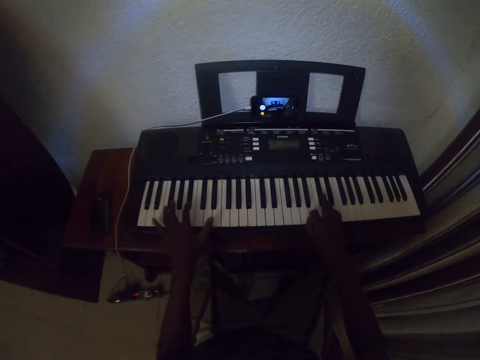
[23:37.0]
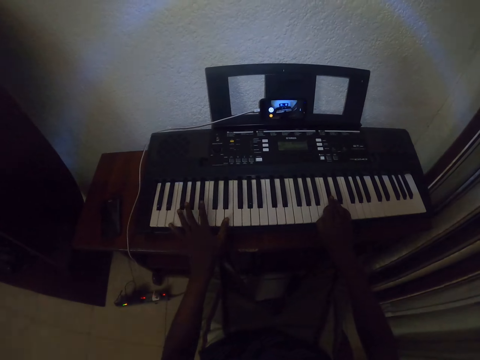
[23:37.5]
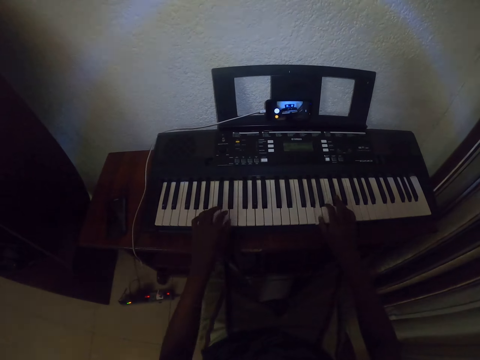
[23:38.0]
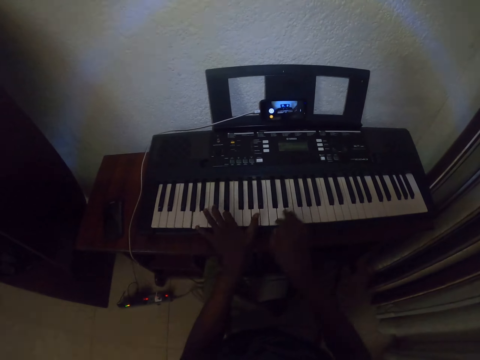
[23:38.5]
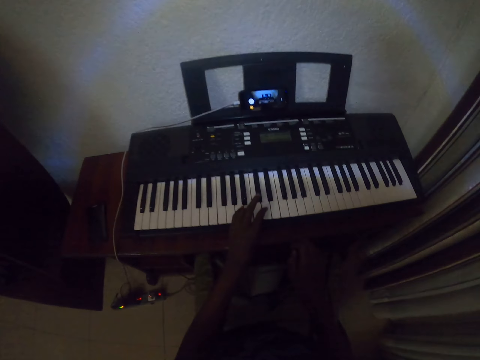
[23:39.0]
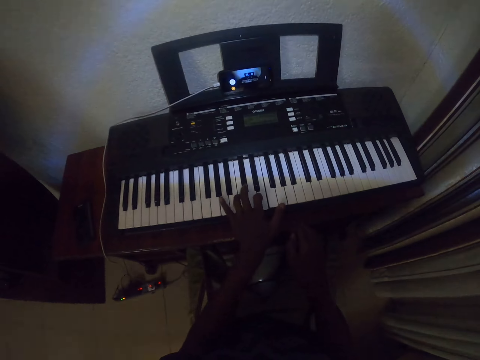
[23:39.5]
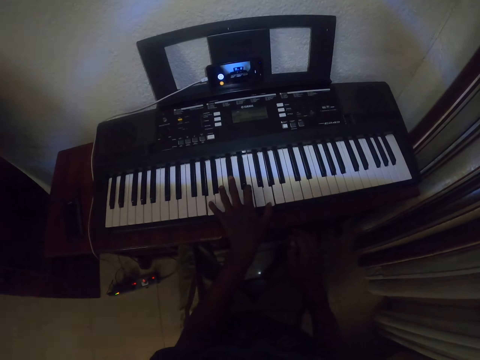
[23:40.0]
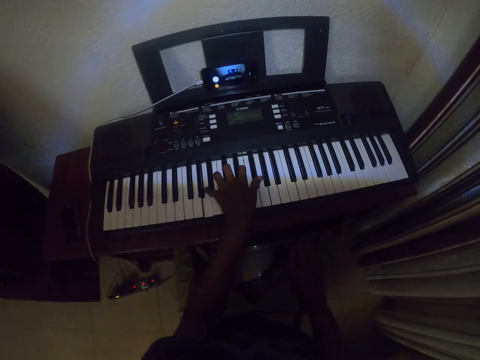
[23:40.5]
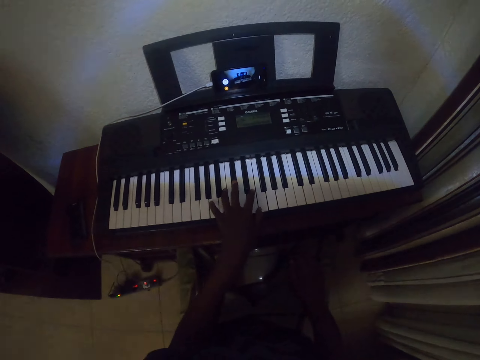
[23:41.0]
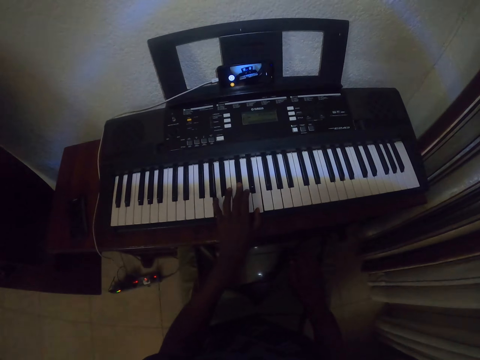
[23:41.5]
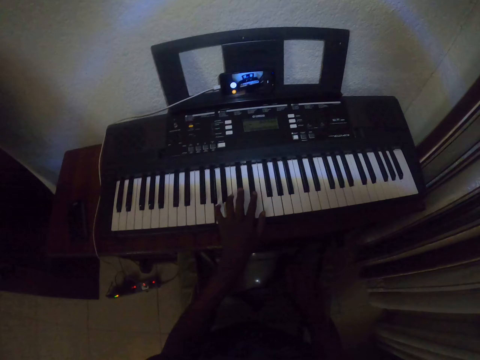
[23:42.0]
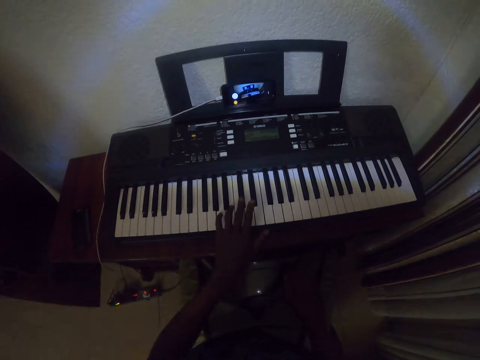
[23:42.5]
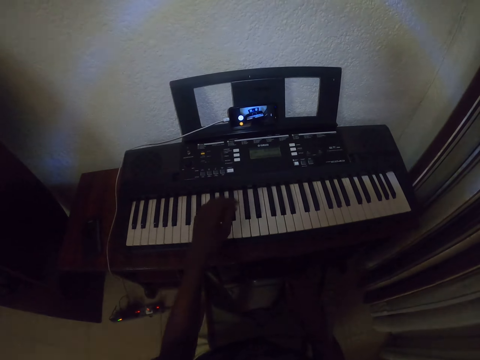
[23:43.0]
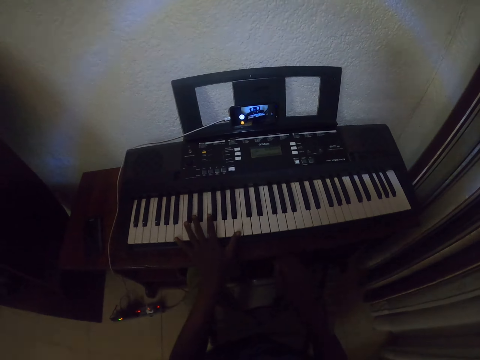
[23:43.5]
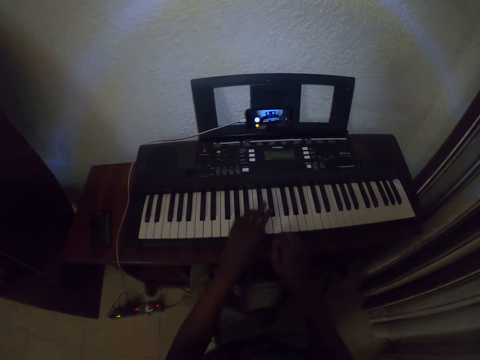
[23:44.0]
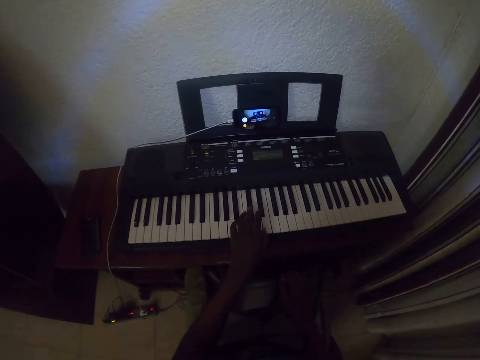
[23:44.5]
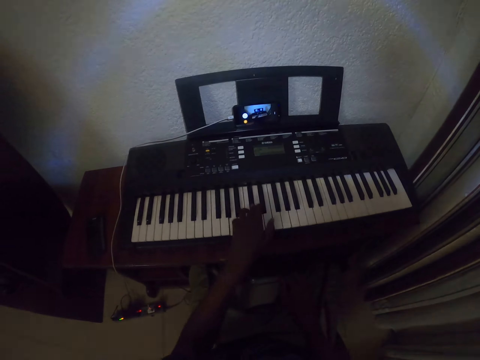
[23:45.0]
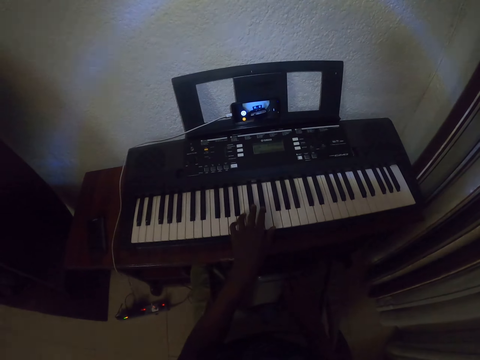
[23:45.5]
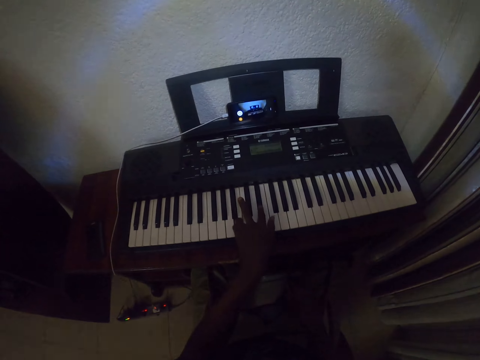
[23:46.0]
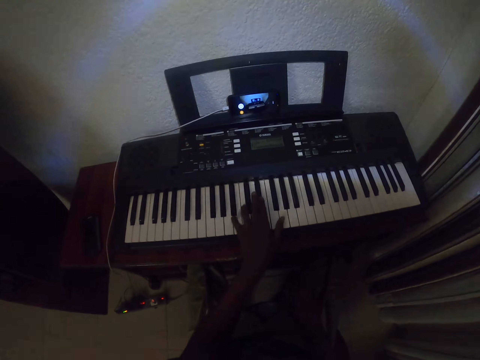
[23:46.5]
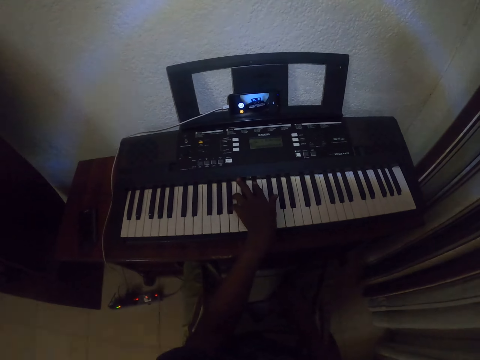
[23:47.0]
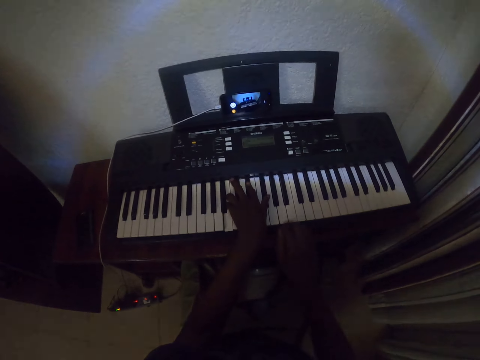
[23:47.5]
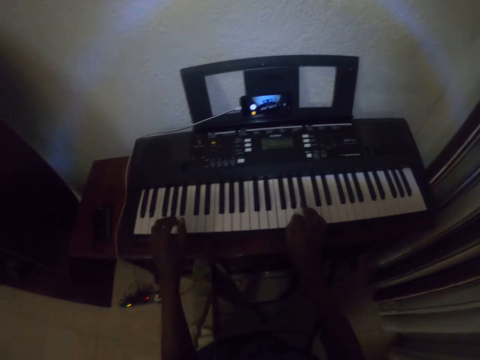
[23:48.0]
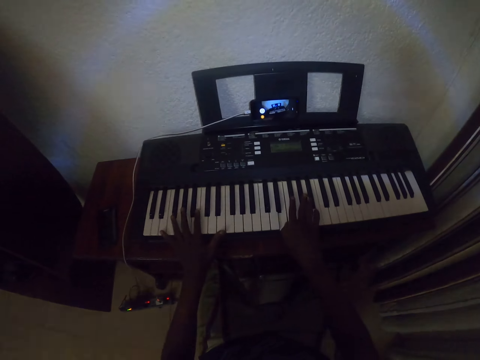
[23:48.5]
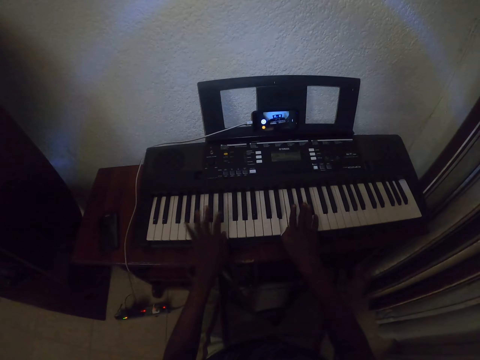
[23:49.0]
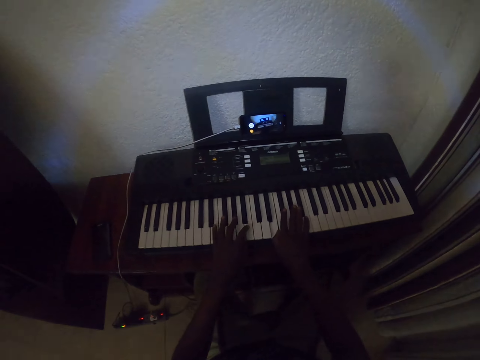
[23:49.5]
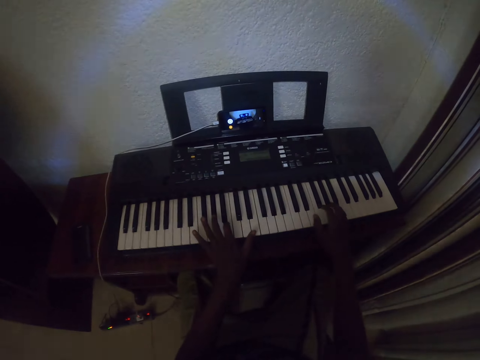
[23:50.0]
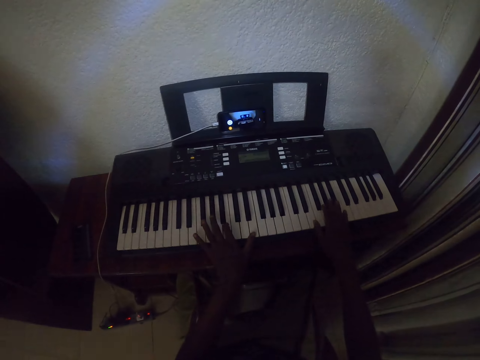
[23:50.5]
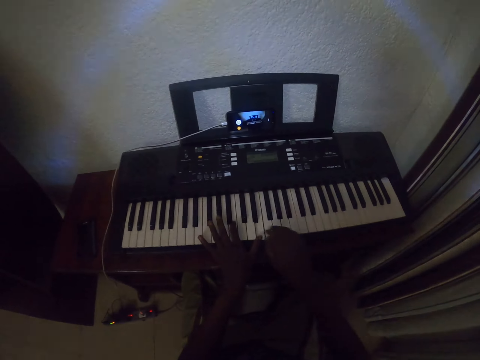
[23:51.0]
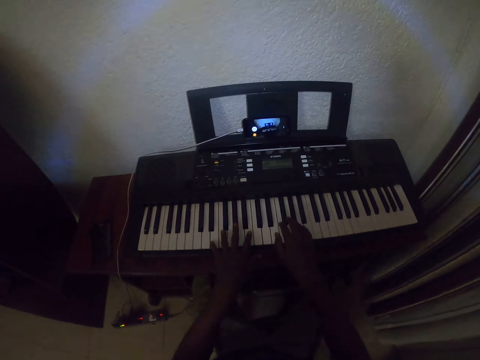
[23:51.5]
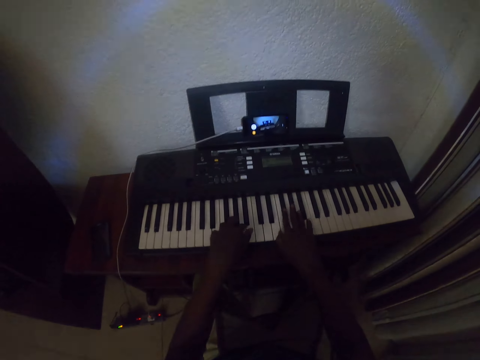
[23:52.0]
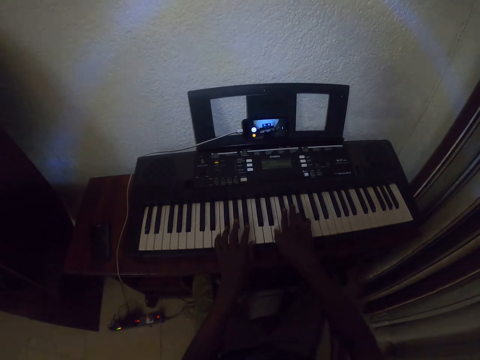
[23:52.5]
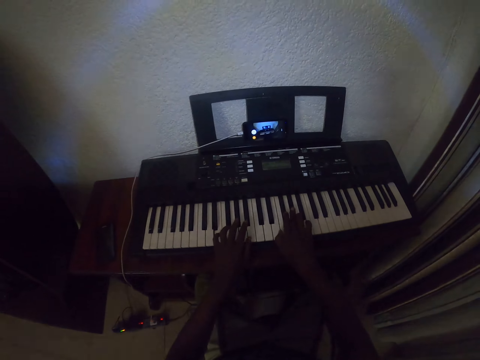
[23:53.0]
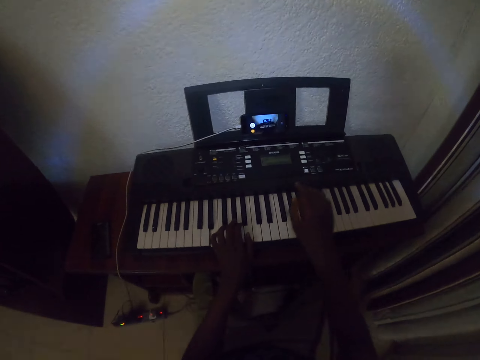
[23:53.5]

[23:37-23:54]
The camera wearer lowers the right hand. They play the piano keyboard with the left hand. They place the right hand on the keys. They play the keyboard with both hands.

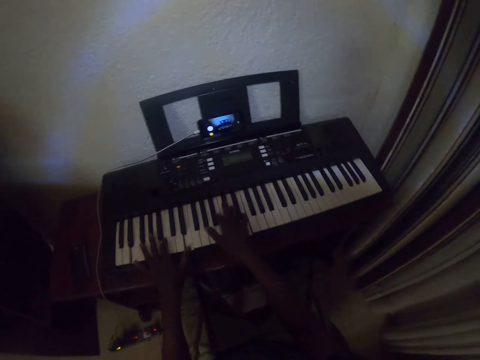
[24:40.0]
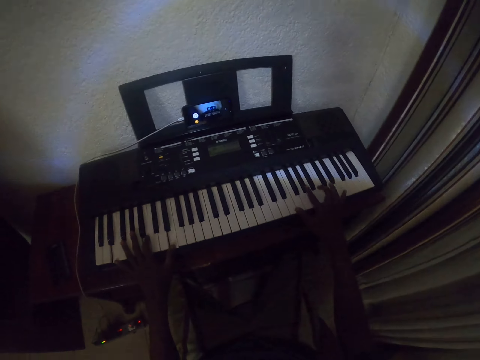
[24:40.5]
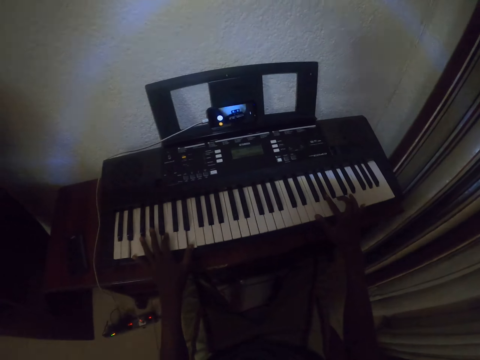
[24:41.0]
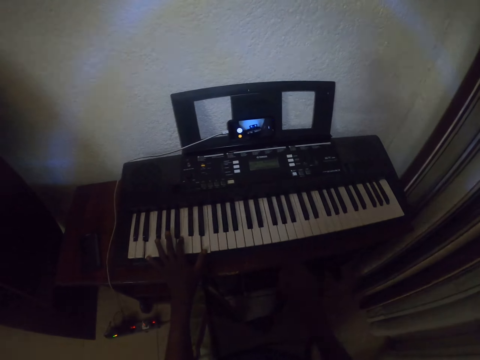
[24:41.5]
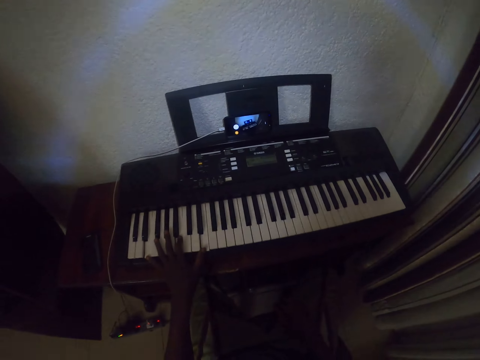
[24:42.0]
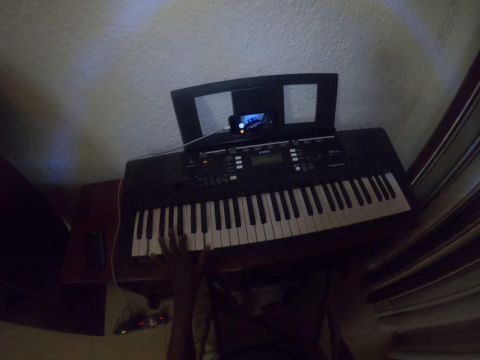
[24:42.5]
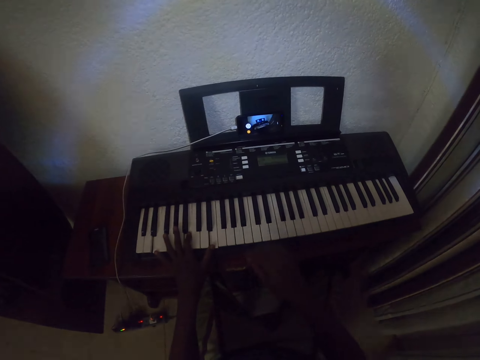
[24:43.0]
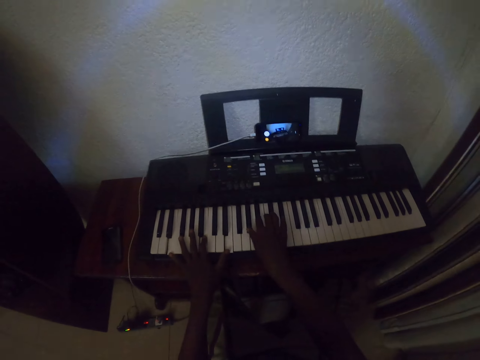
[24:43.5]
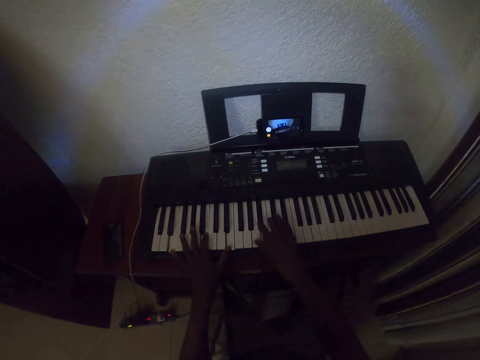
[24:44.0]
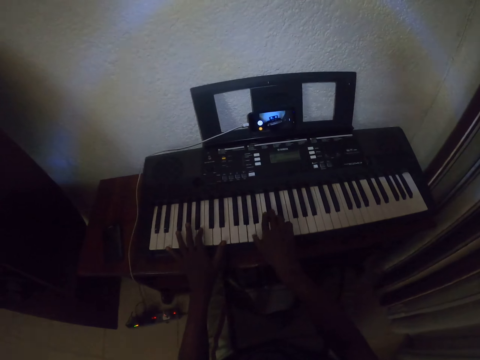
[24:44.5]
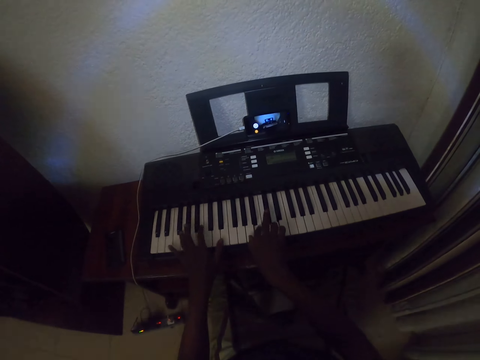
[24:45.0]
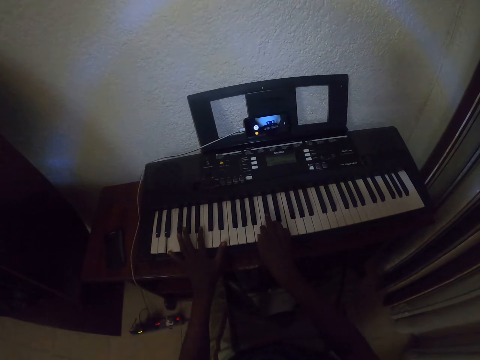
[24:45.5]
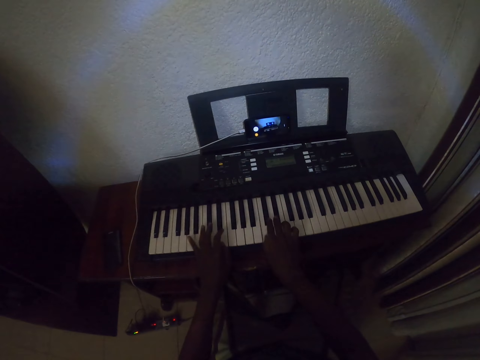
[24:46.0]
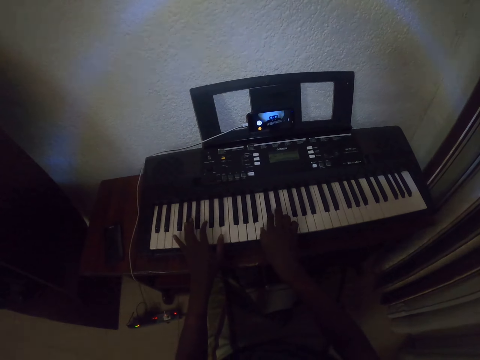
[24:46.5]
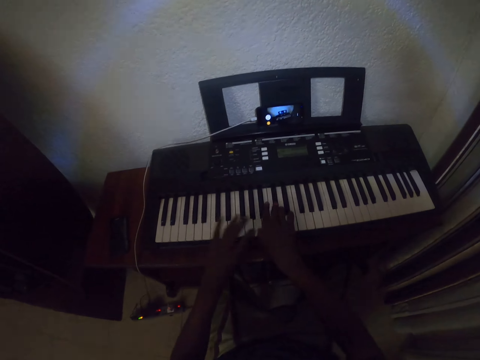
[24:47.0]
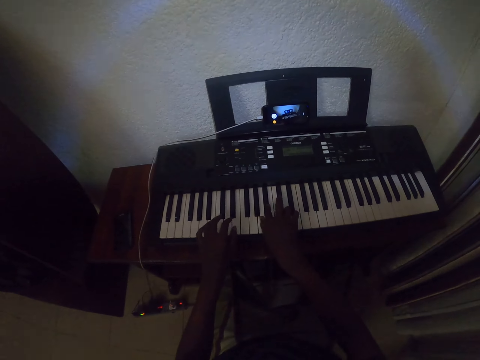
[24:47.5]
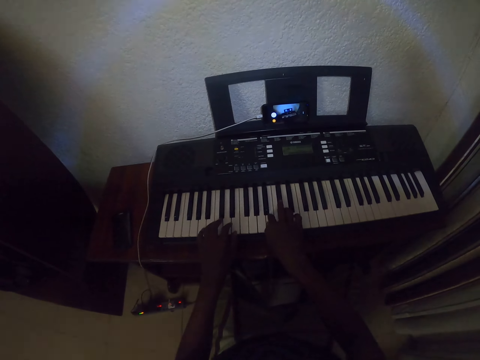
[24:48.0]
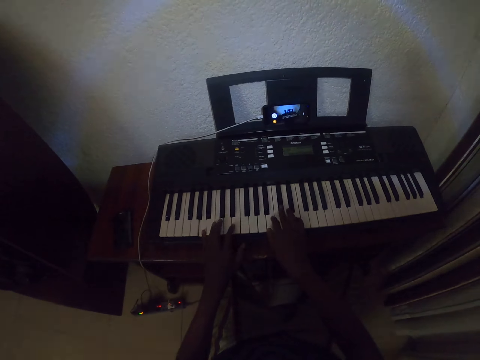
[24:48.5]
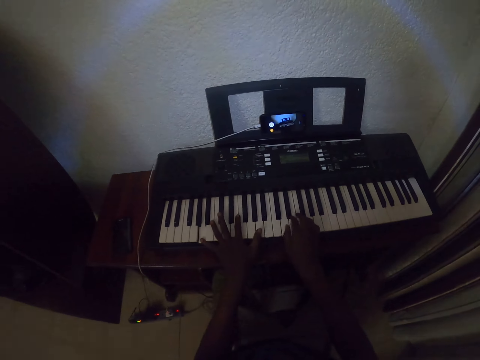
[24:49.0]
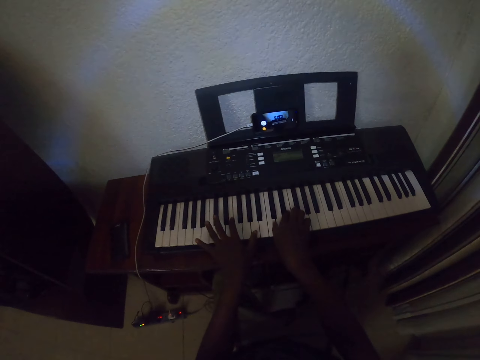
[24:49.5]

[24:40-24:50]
The camera wearer plays the piano keyboard with the left hand. They place the right hand on the lap. They play the keyboard with both hands. They place the right hand on the keys.
